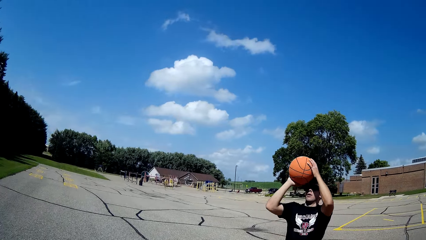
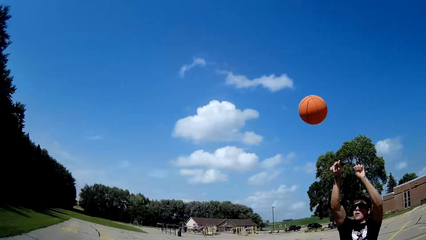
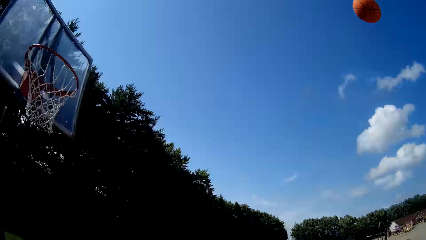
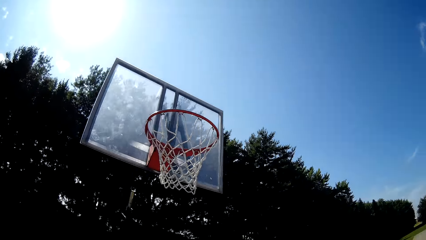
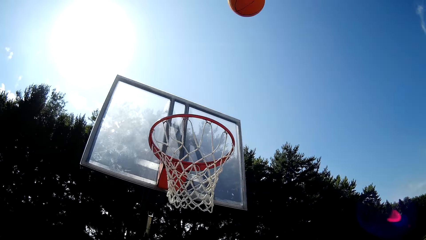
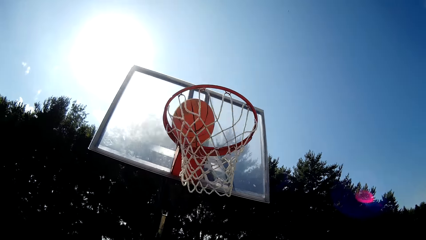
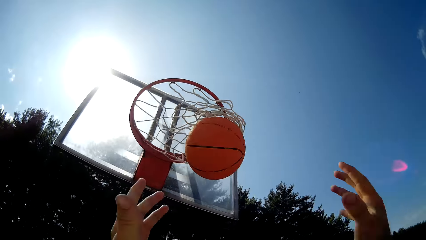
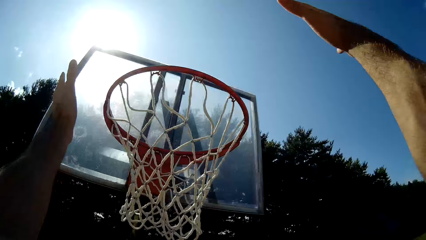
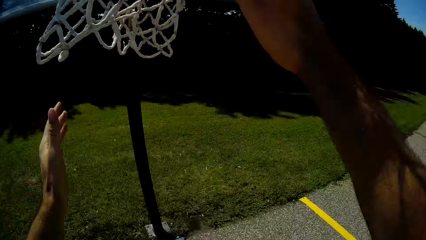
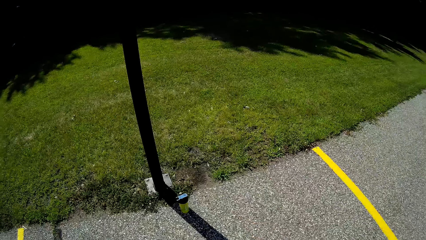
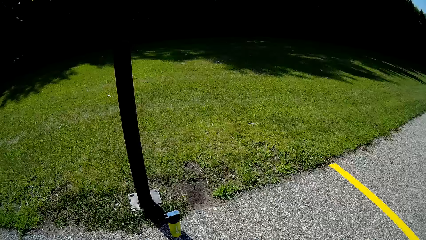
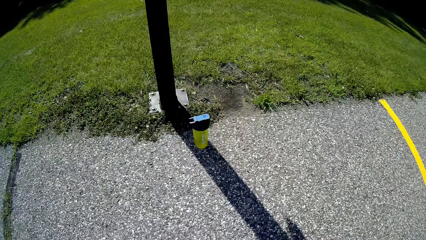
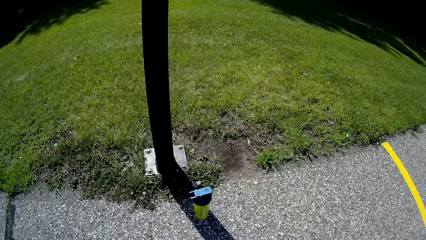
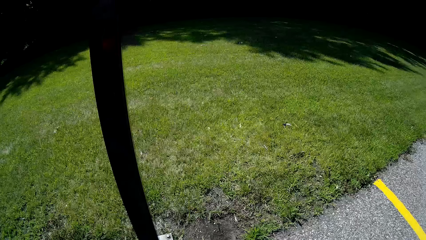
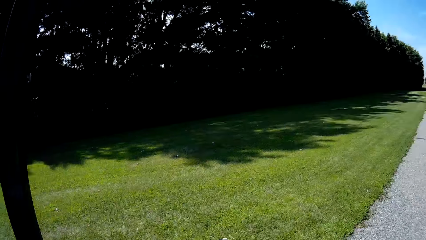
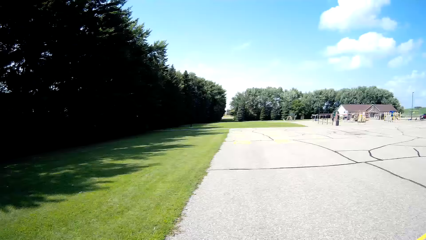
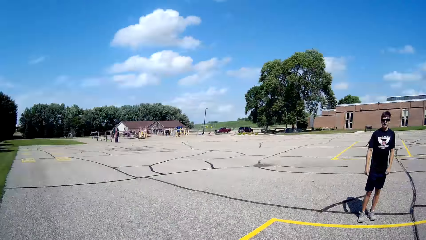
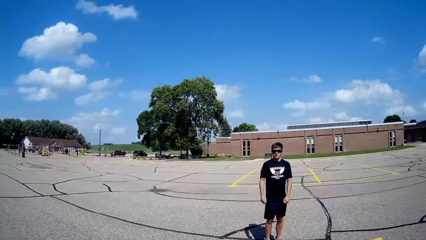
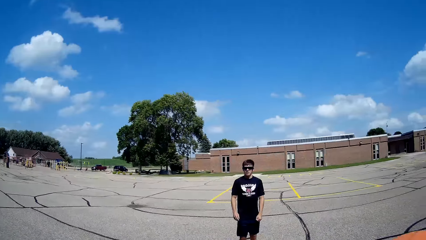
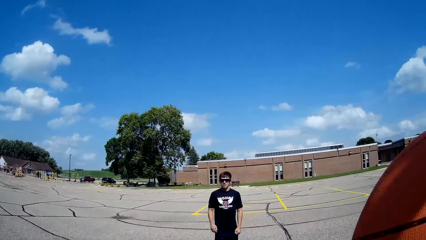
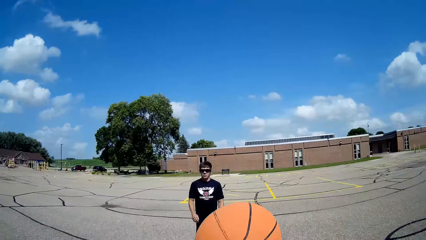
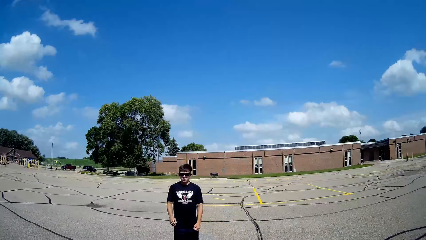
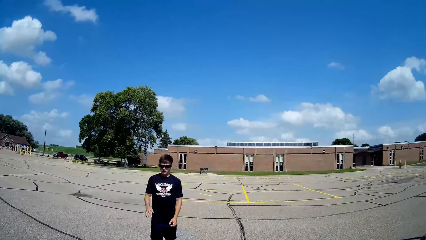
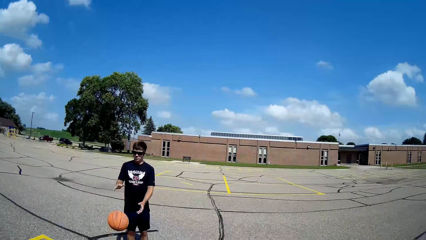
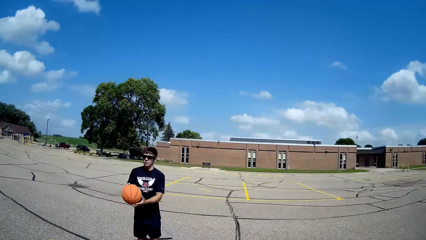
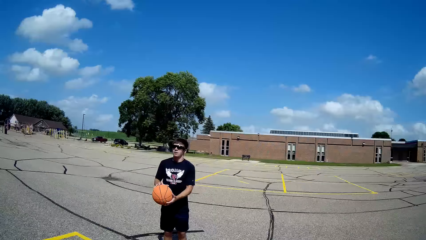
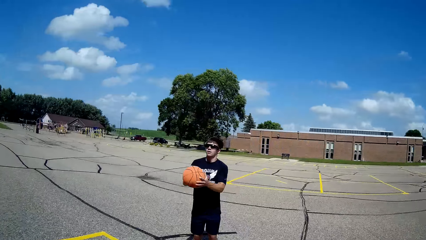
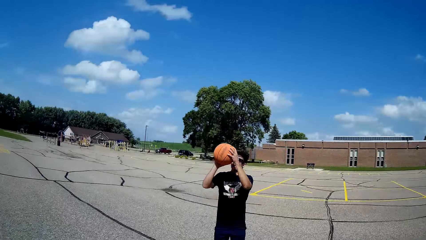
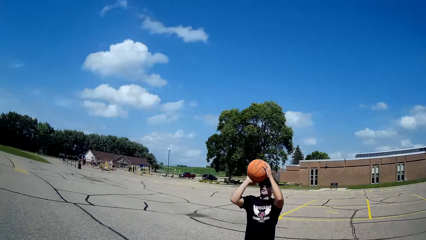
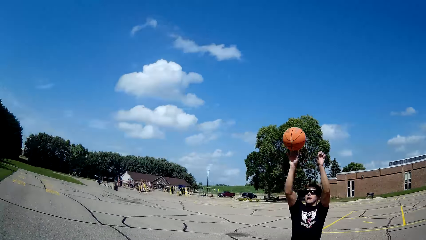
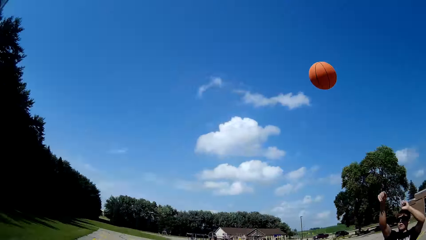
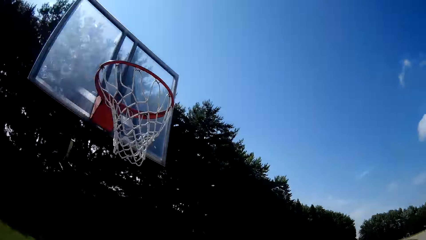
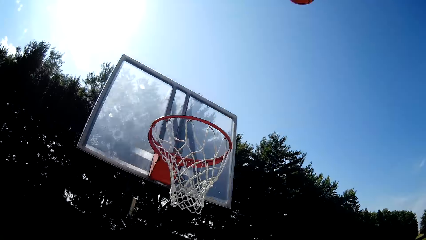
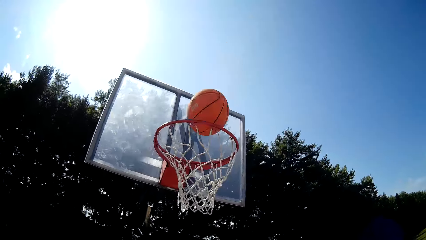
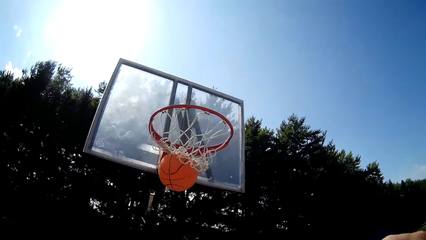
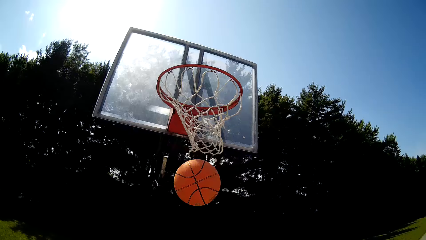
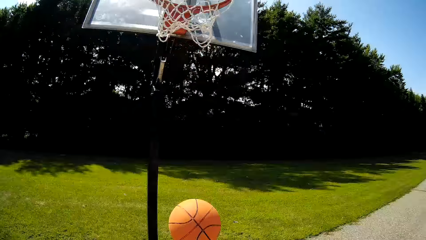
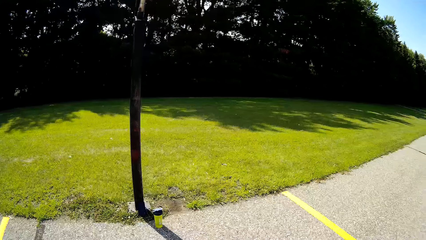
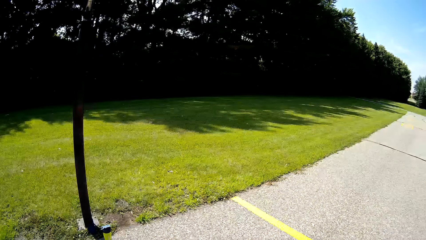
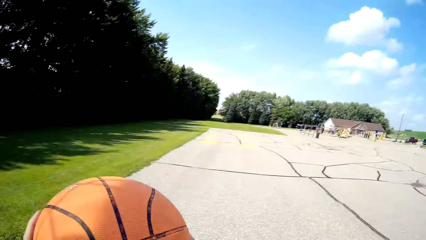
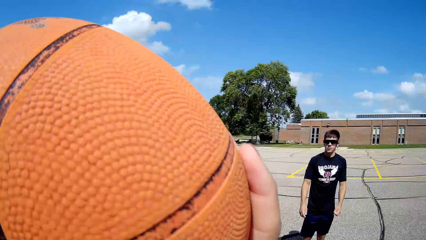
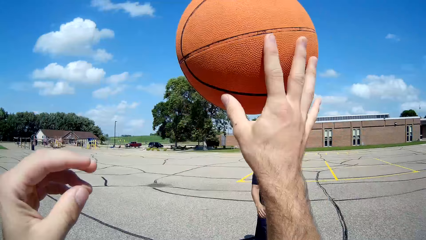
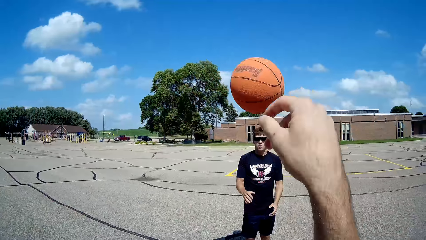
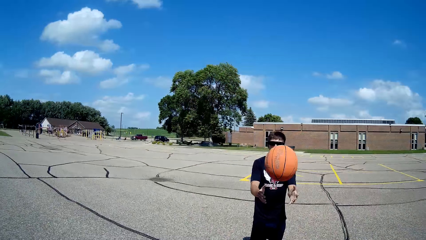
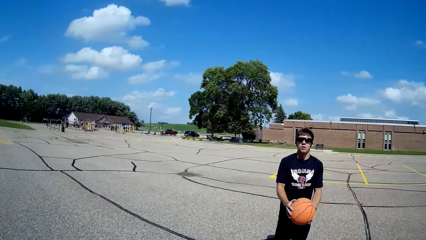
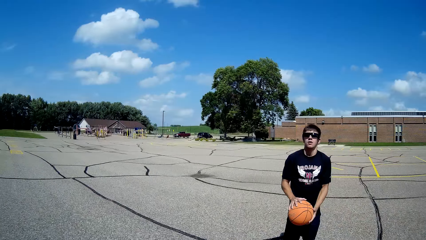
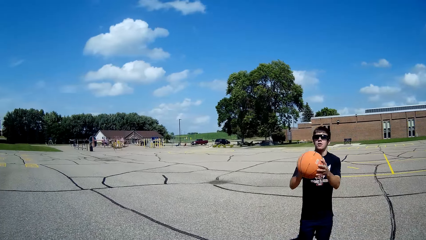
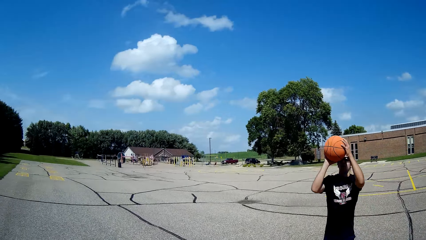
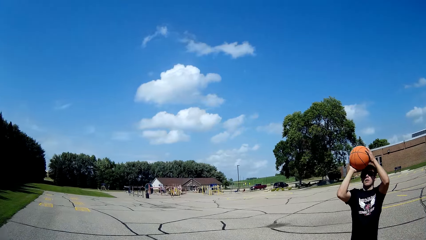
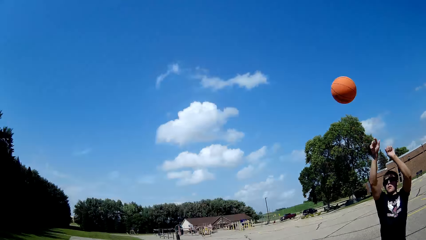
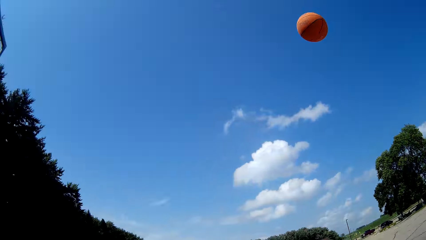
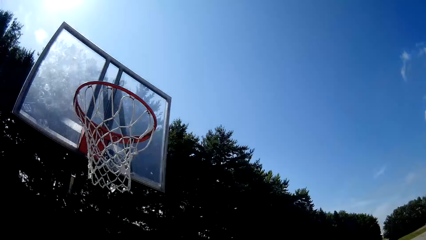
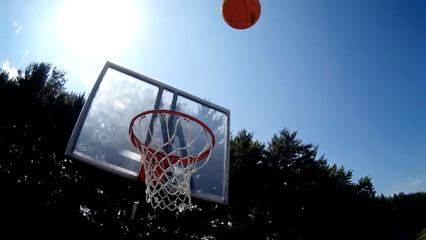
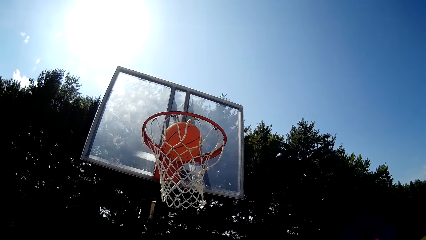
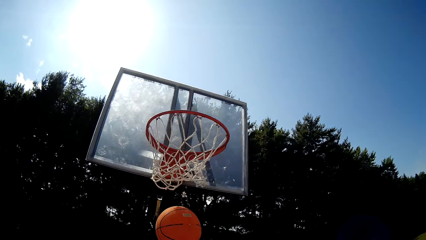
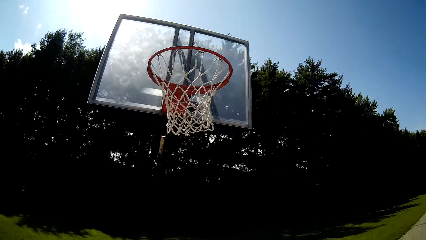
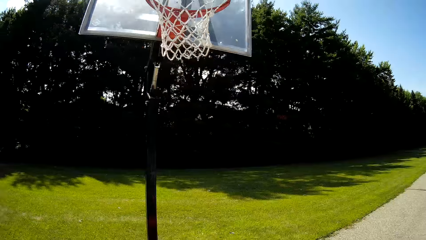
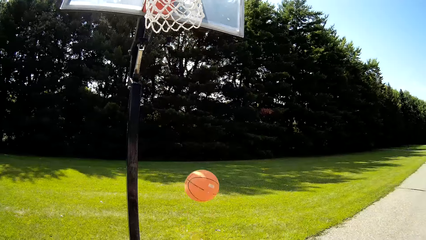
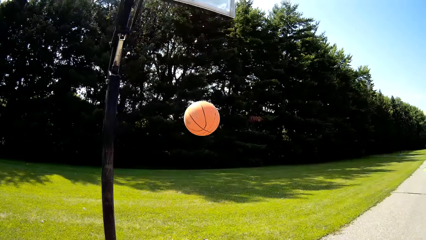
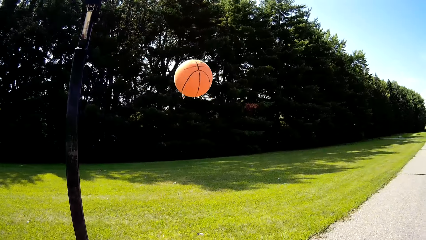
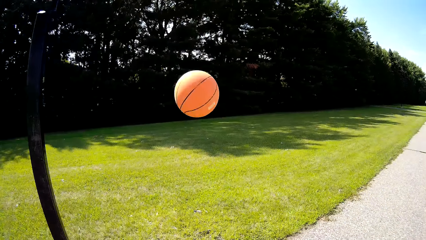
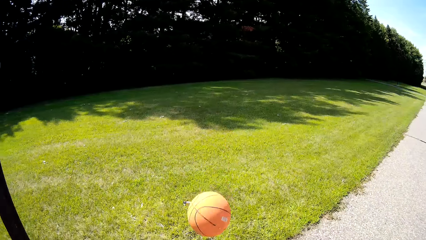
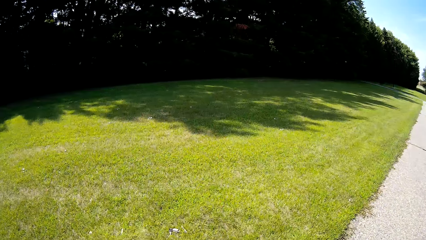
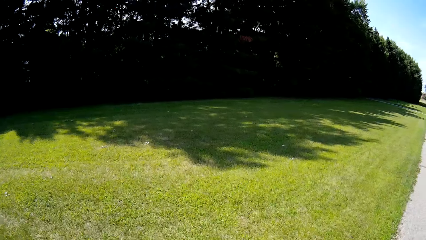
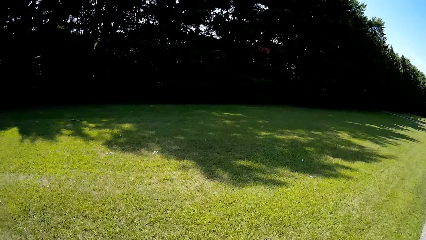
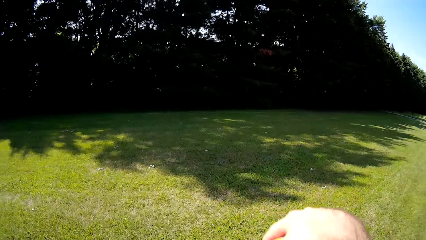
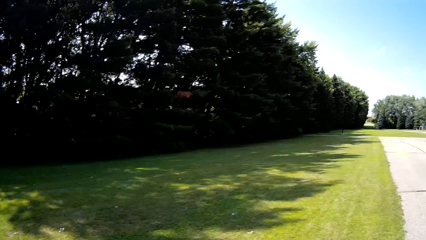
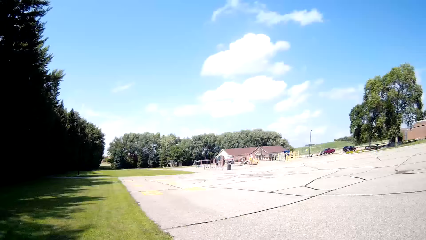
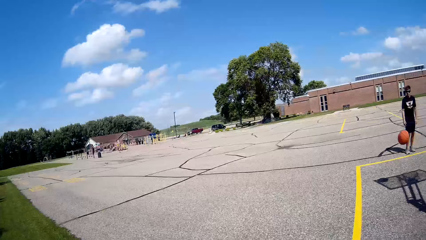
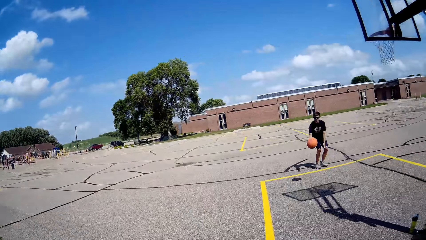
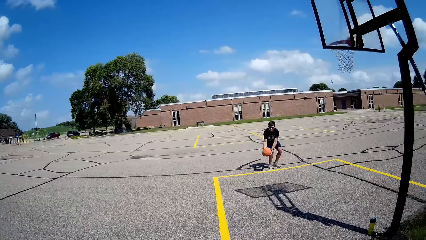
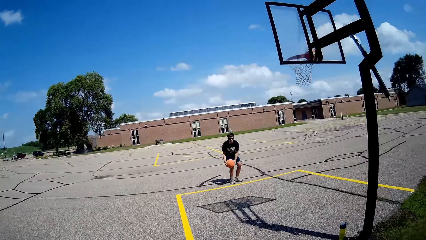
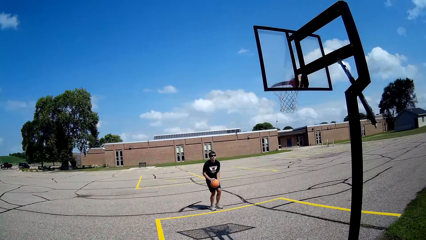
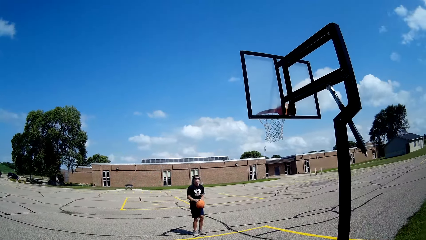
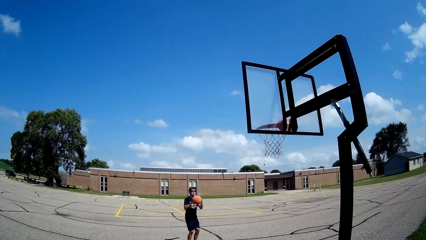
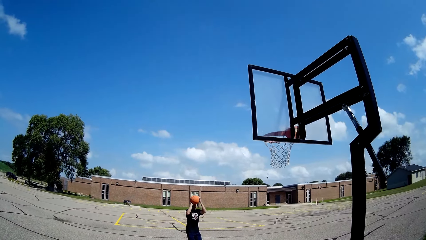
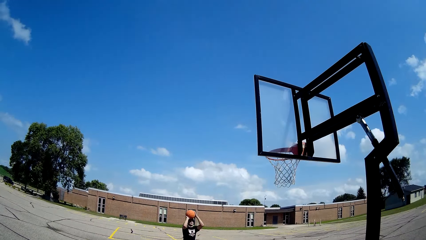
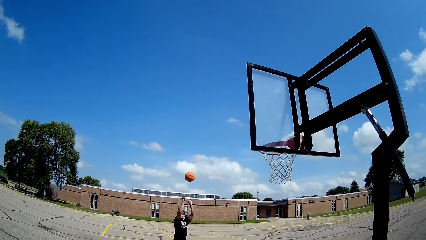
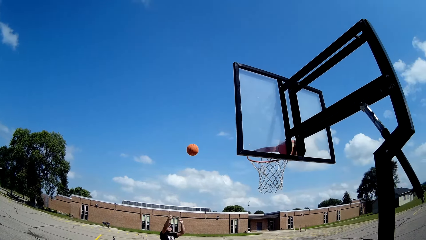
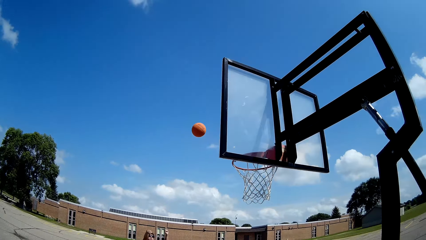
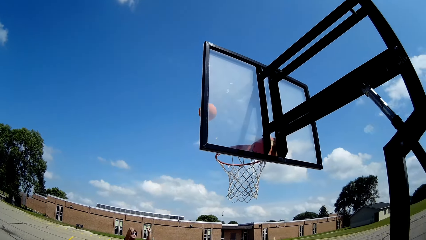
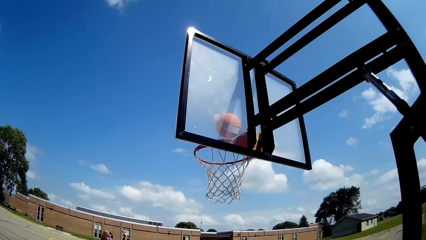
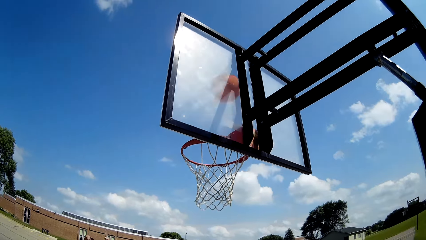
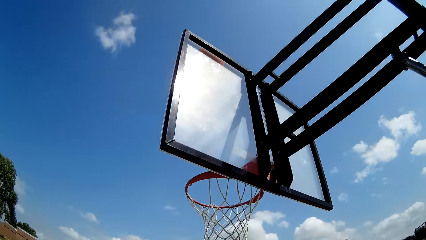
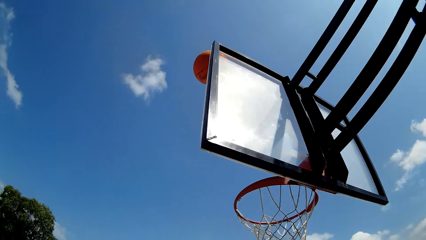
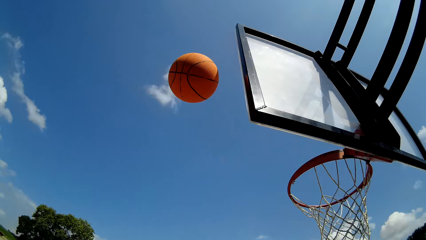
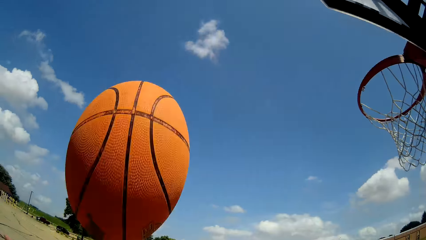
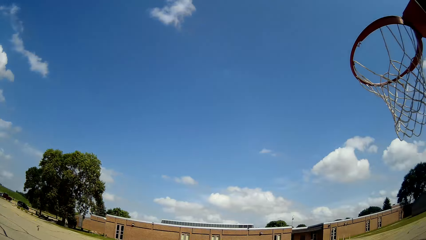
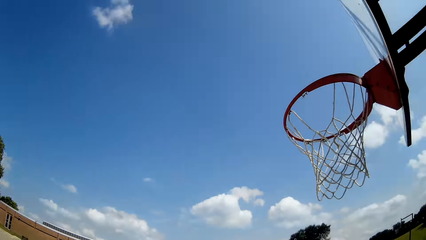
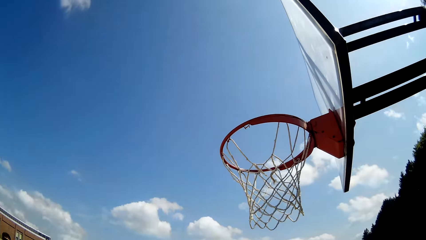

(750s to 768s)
A person makes a shot. The camera wearer passes a ball to the person. The person makes a shot. The camera wearer passes the ball to the person. The person makes a shot. The camera wearer picks up the ball. The person makes a shot.
